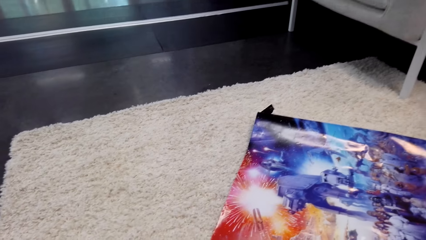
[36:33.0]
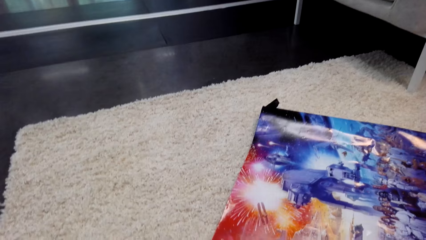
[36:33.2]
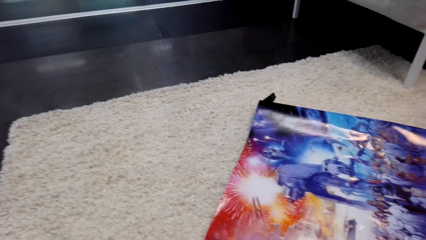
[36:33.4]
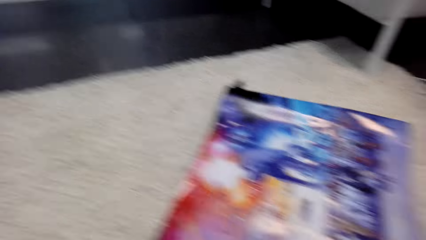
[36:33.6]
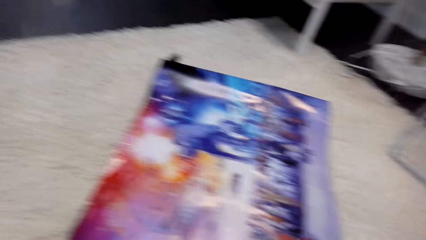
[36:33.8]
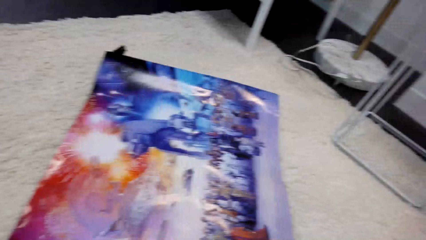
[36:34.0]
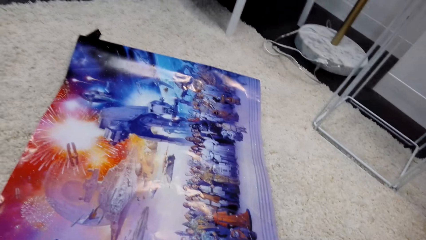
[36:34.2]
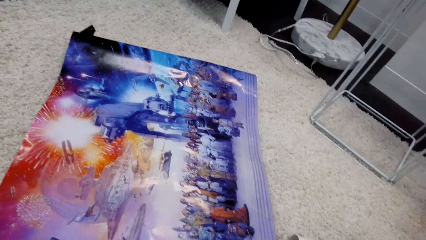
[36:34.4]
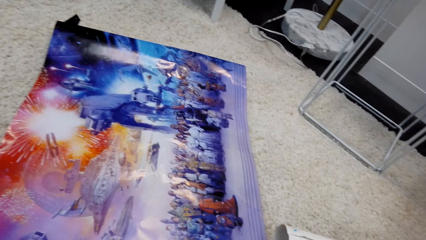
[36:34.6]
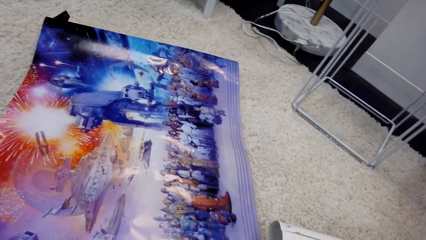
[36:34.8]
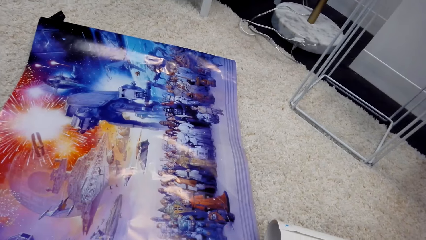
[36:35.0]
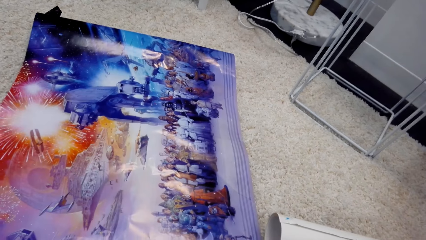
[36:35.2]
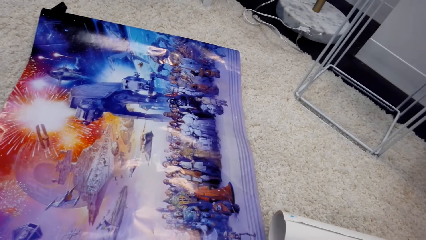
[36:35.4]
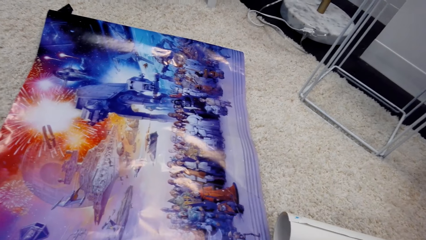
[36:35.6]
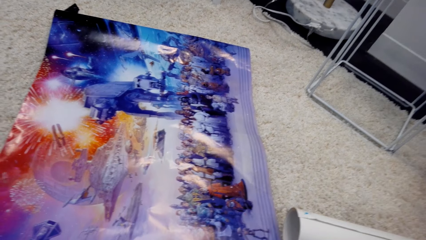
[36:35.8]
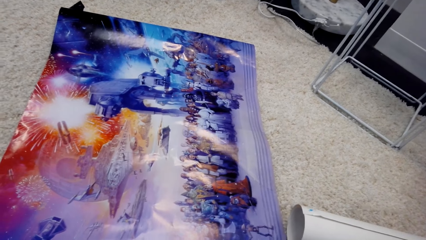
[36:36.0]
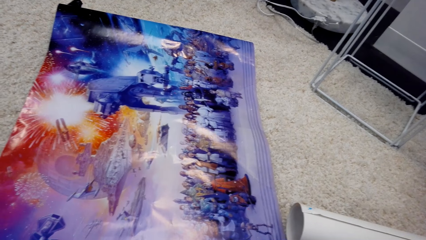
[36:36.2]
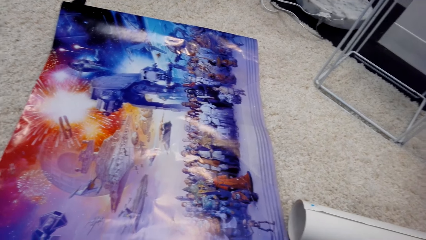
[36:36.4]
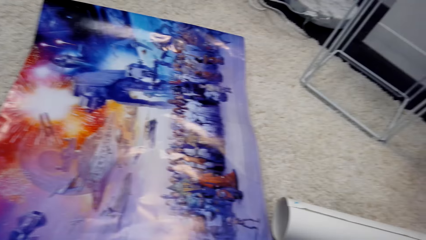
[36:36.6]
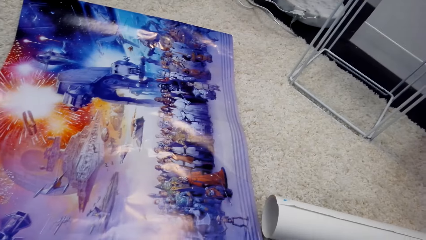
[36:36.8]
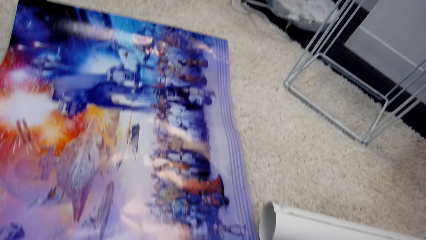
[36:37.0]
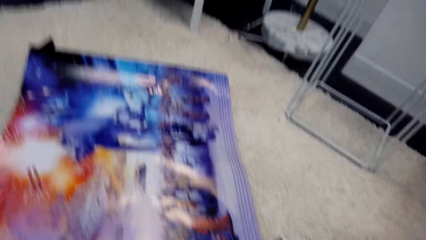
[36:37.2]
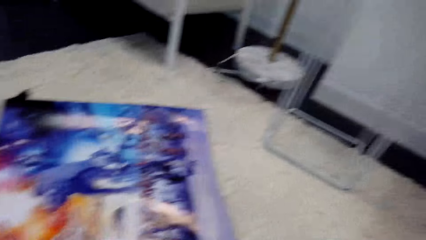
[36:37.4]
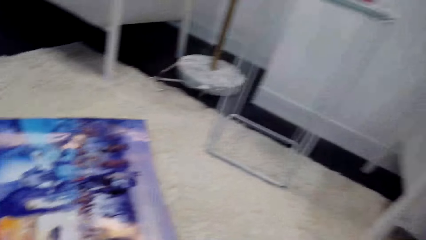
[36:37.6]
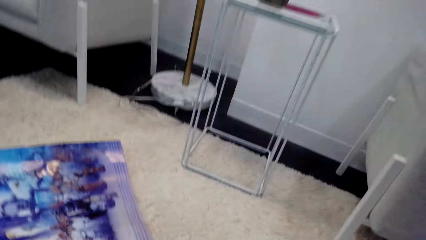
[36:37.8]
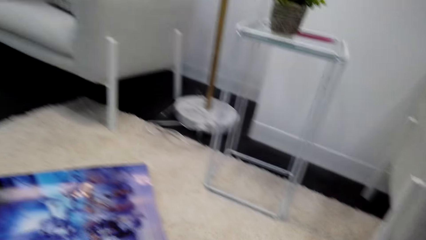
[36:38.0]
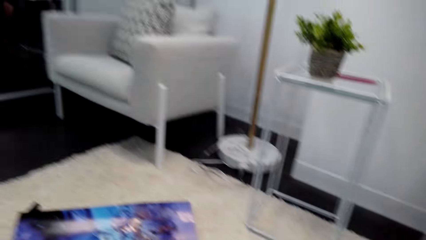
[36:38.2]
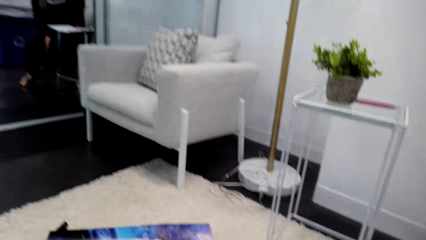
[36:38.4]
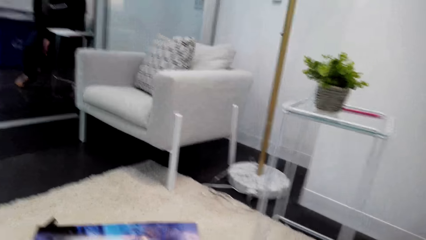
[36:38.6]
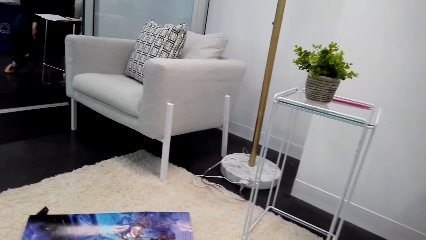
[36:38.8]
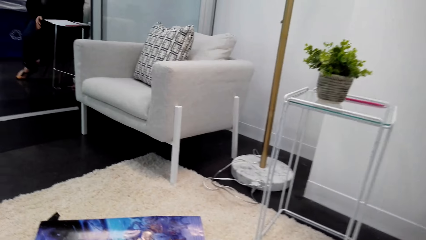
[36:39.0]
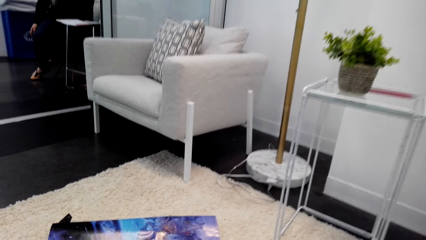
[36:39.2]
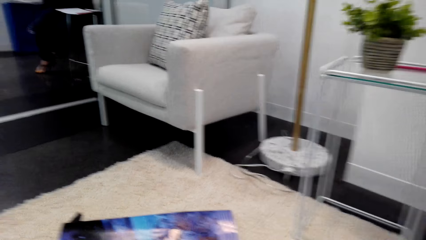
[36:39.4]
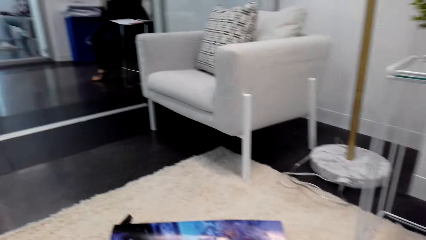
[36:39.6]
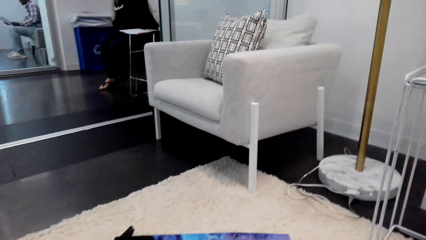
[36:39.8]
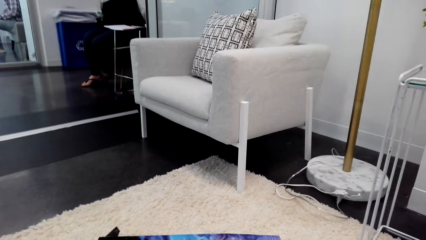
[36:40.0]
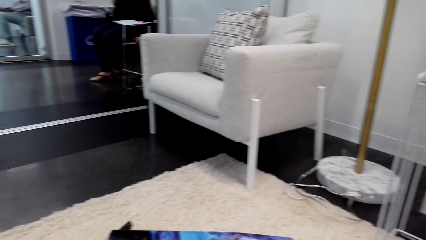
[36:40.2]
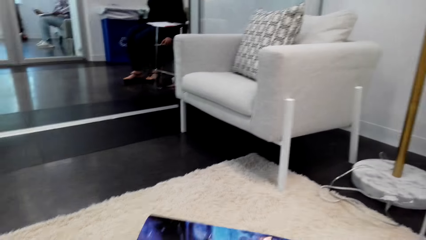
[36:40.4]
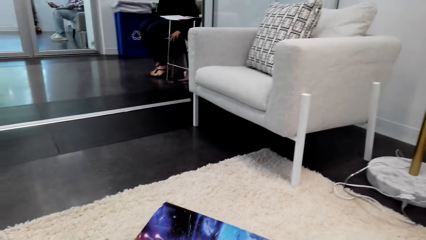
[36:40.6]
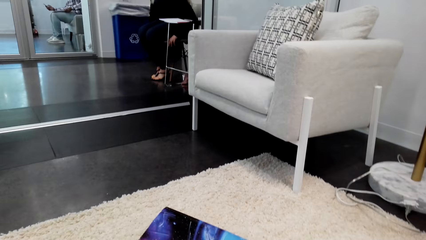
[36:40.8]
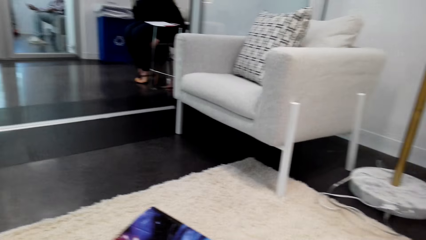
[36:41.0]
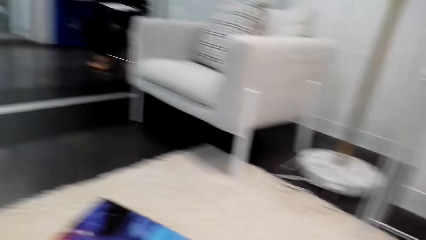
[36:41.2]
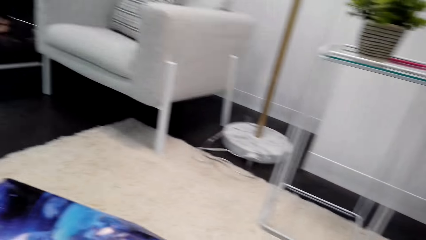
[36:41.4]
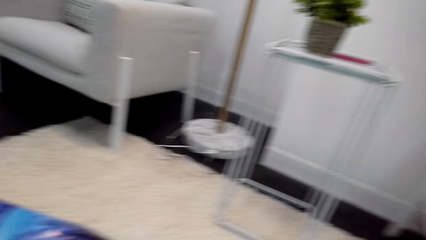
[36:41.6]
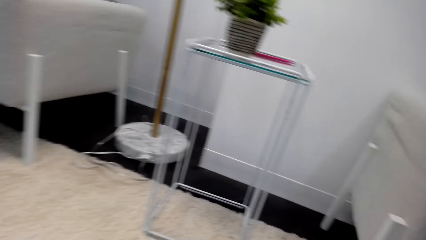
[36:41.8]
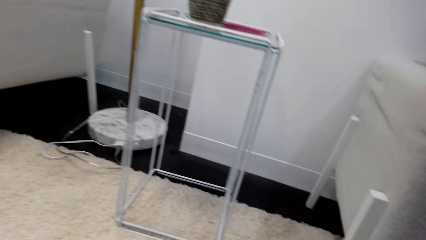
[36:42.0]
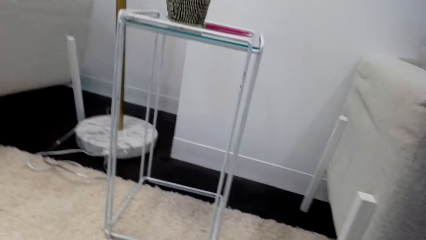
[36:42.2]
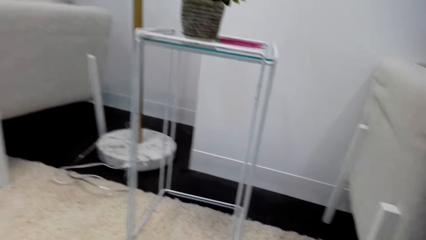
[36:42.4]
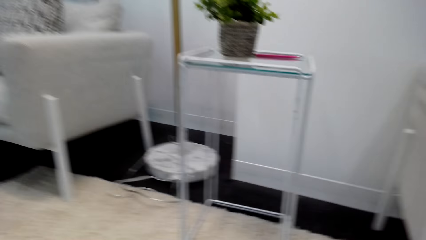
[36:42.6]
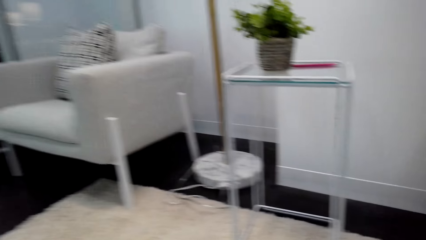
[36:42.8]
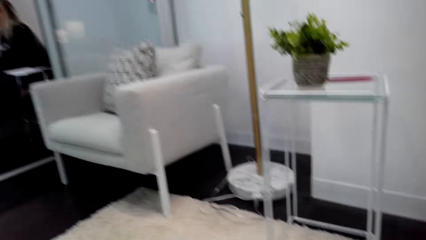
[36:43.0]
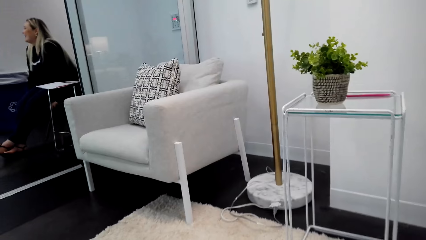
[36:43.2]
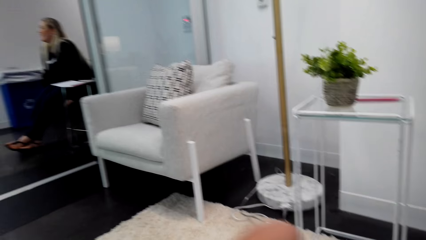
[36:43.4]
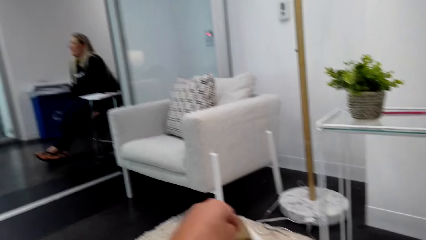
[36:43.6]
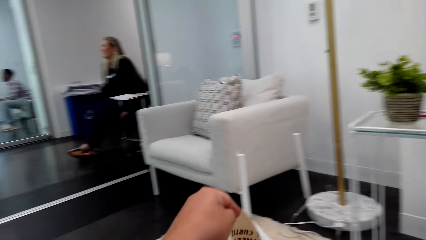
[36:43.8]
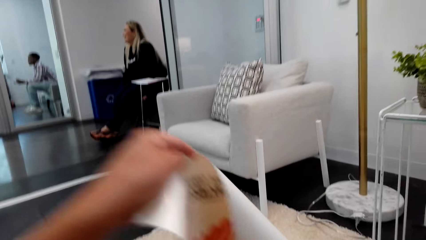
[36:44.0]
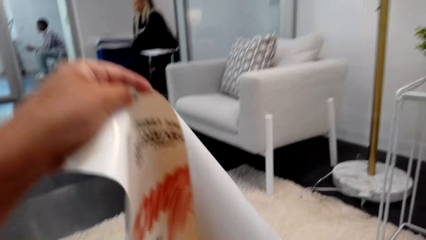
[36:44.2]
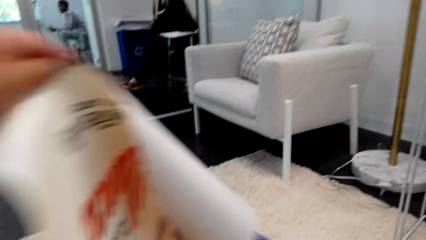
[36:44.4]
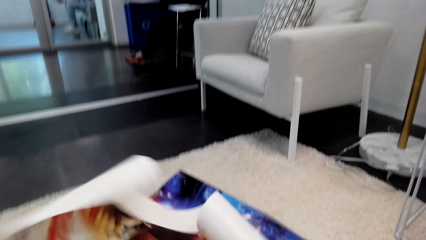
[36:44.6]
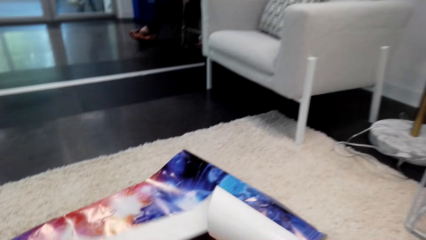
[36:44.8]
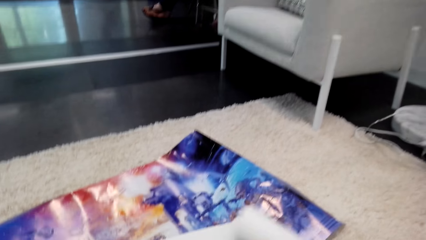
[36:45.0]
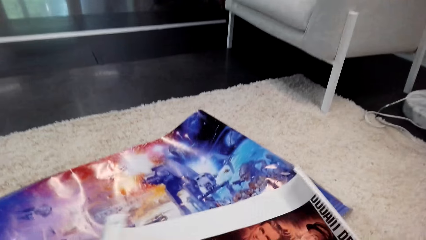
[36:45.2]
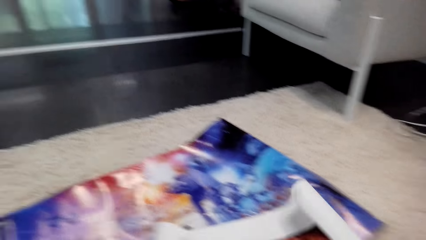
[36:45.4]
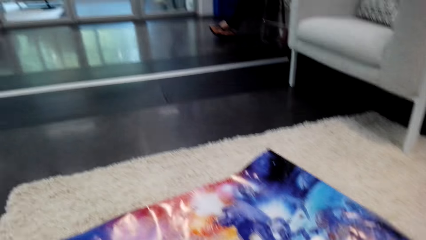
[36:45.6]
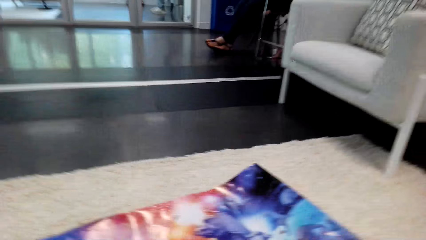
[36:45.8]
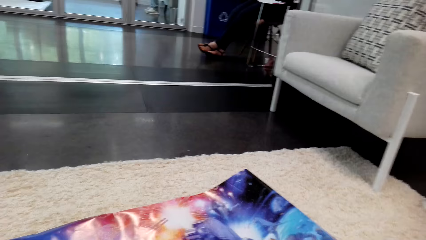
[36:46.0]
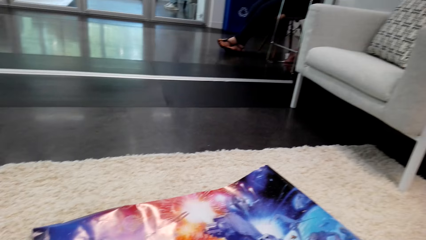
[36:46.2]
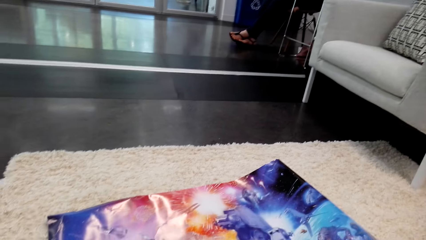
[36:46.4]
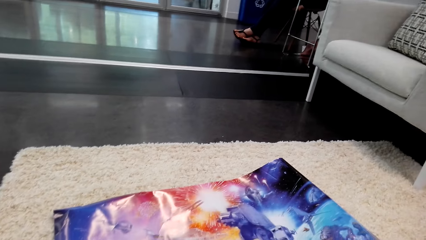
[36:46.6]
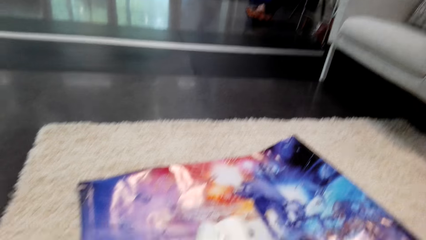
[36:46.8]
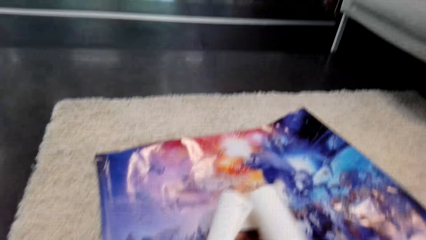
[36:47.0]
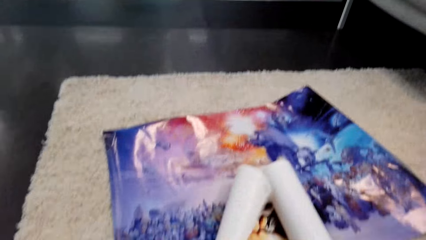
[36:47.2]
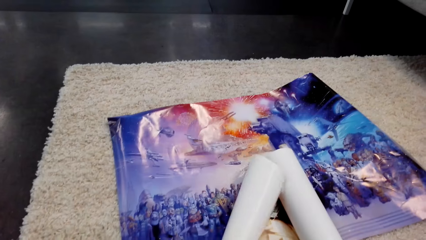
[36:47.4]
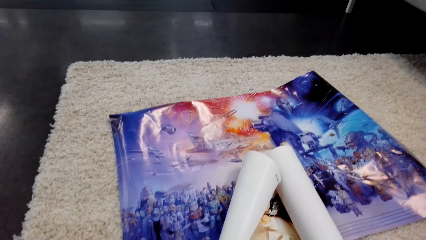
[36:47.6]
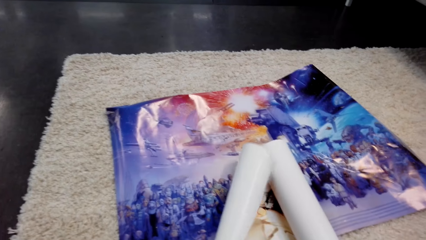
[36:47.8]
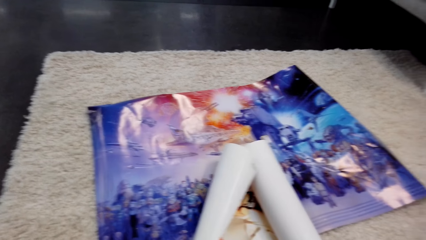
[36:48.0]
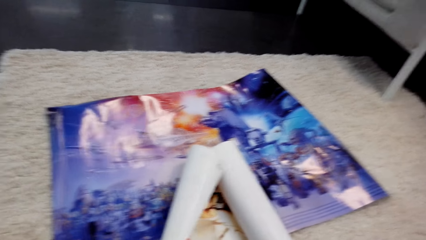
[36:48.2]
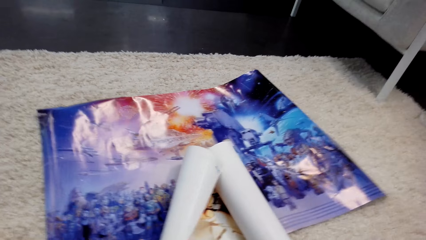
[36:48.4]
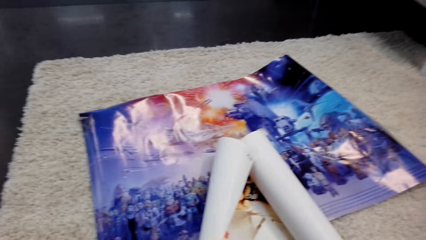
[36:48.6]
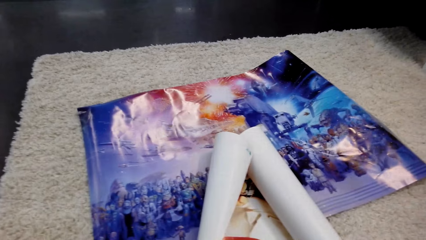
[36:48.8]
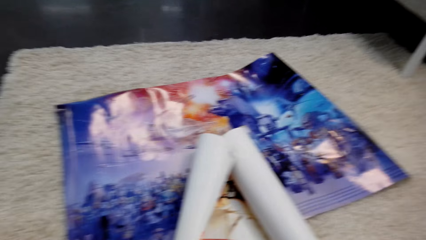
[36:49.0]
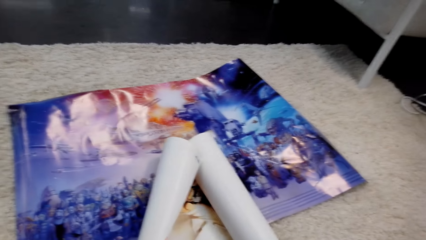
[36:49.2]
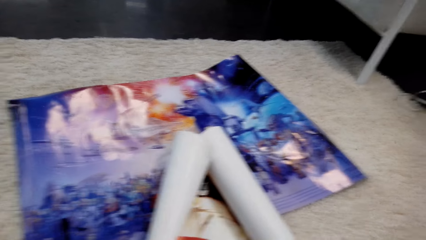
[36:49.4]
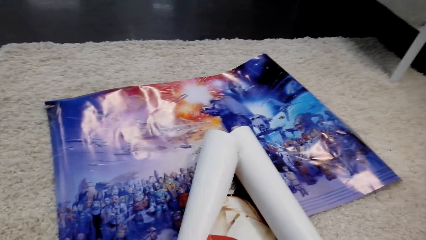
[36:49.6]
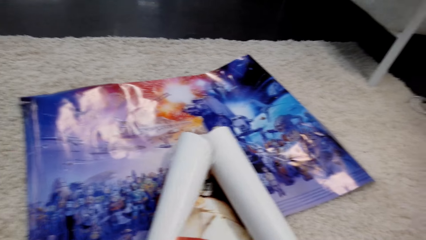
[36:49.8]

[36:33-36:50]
The camera wearer looks around. A woman converses with the camera wearer. The camera wearer converses. She straightens a wall paper. She moves her hand. She aligns the wall paper on the floor. She converses with the woman.
